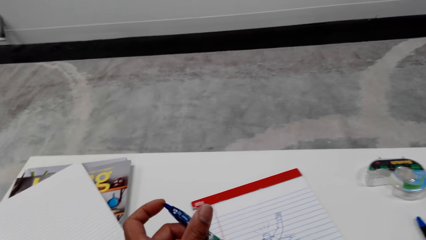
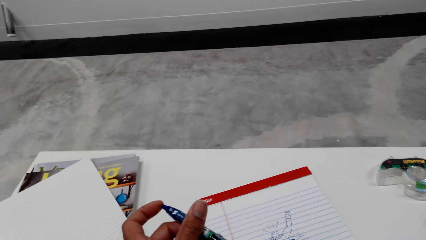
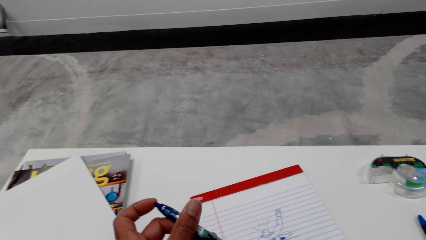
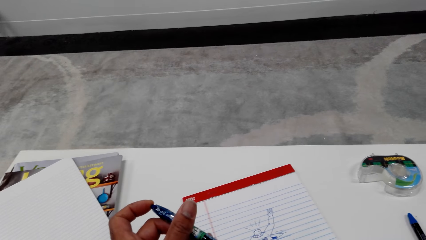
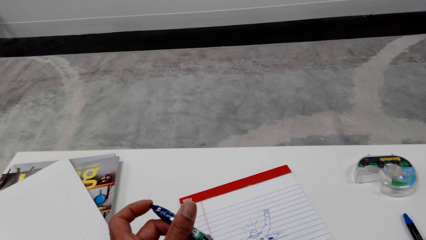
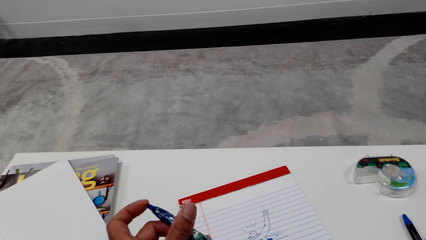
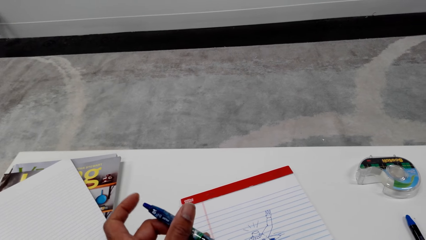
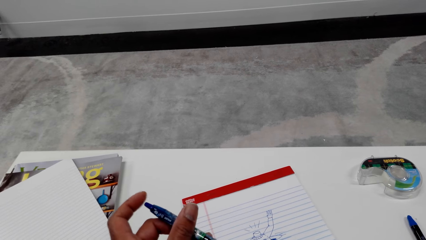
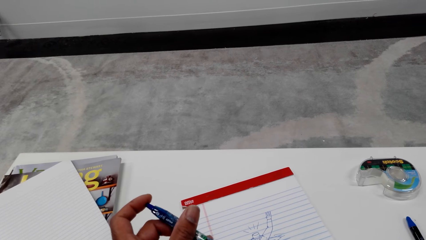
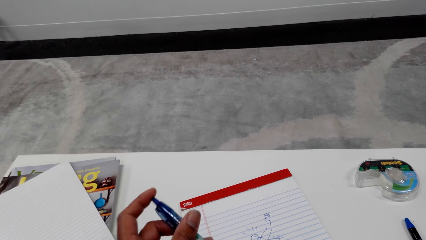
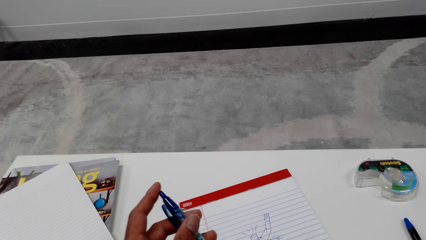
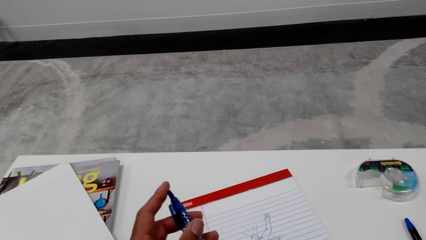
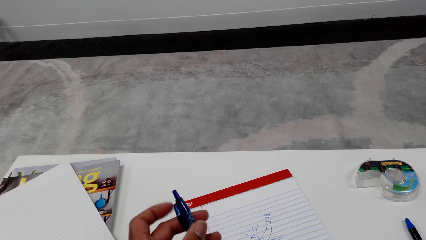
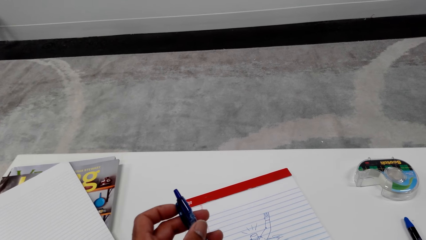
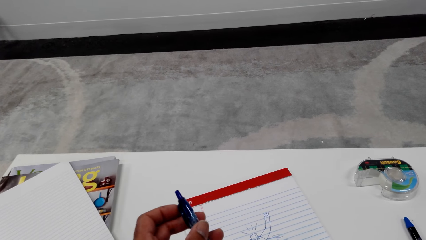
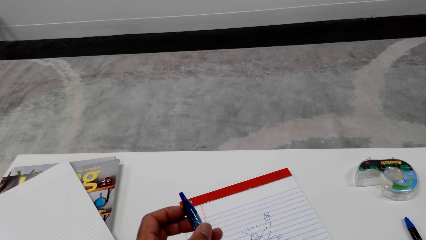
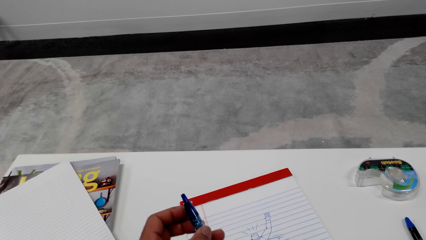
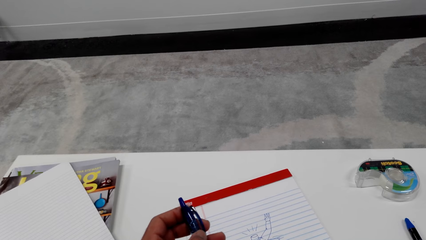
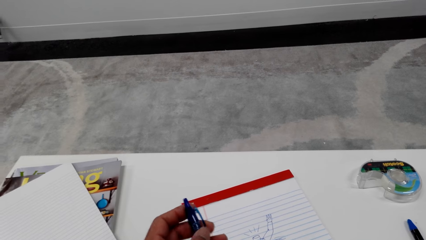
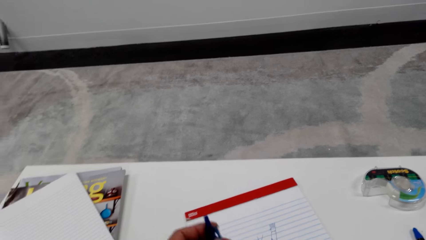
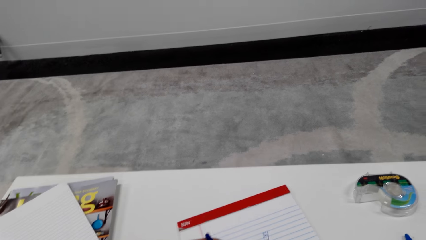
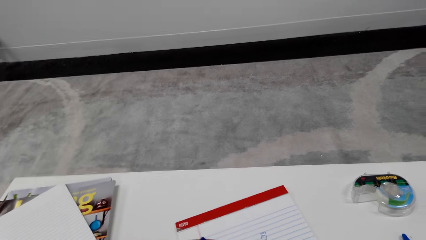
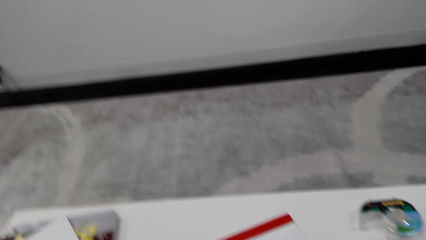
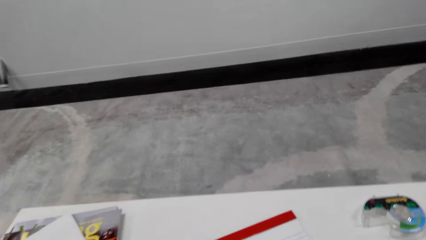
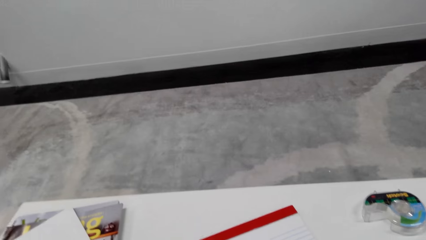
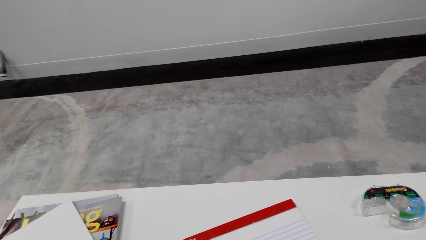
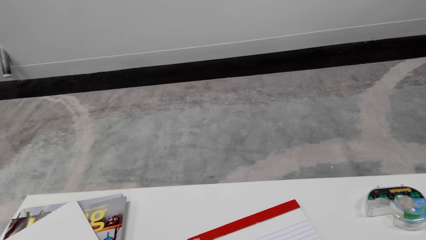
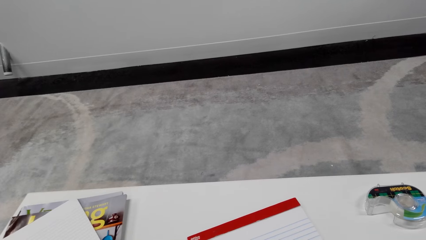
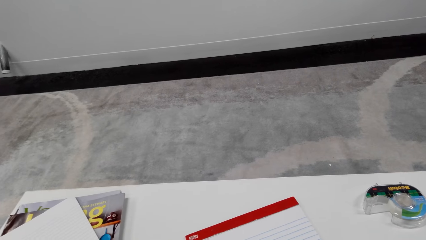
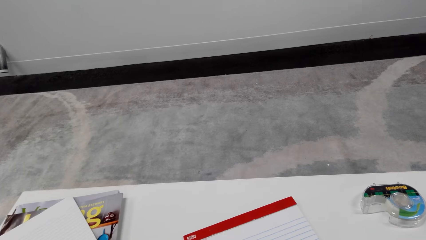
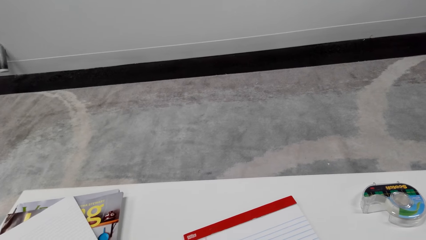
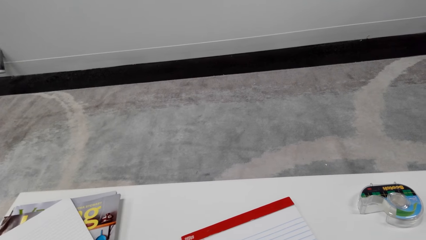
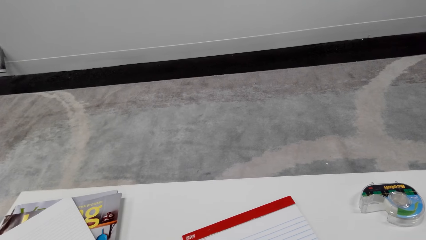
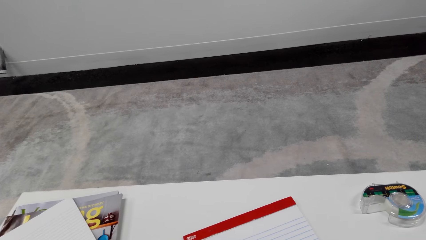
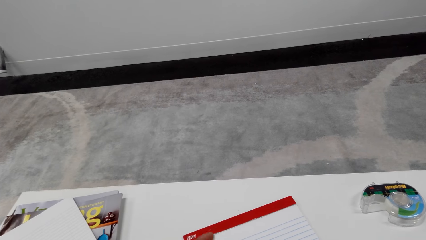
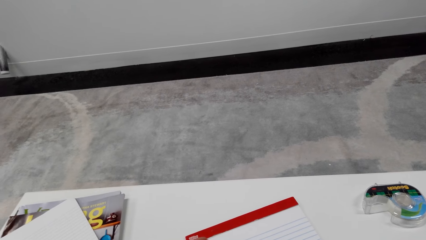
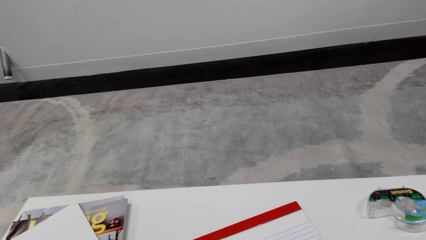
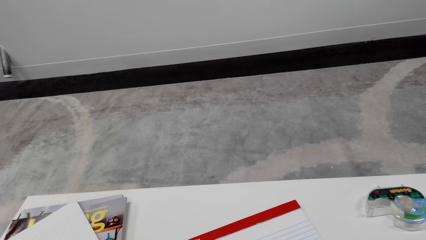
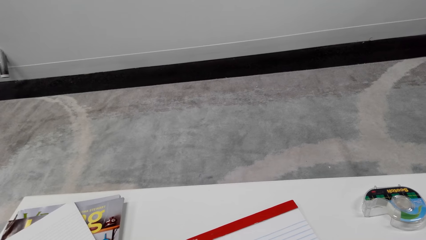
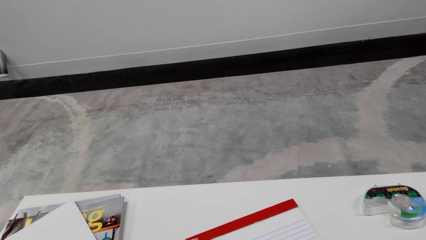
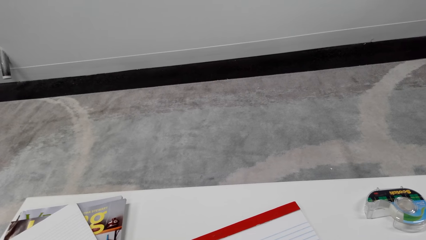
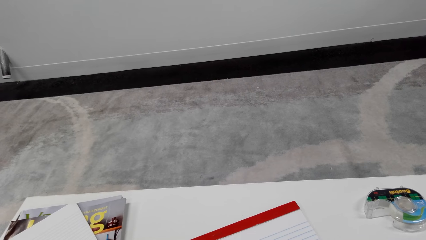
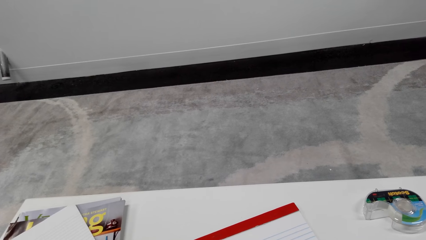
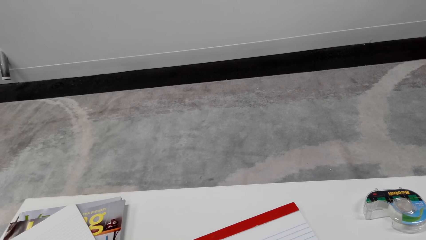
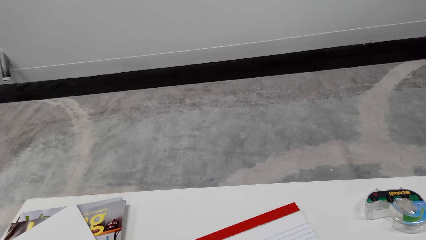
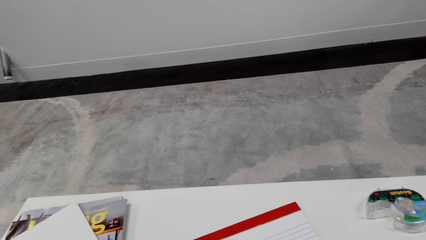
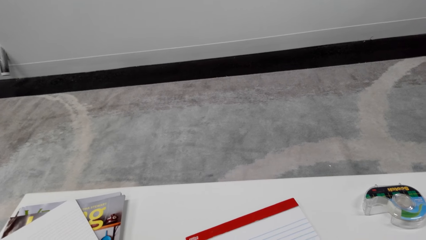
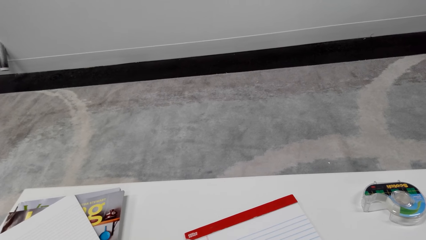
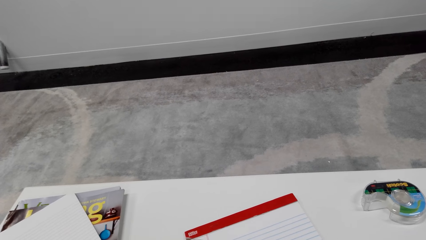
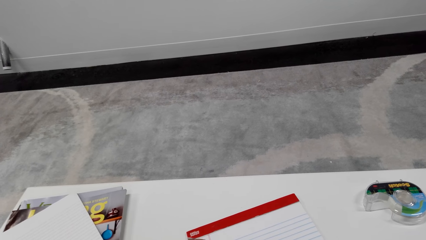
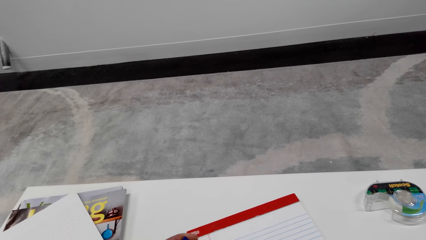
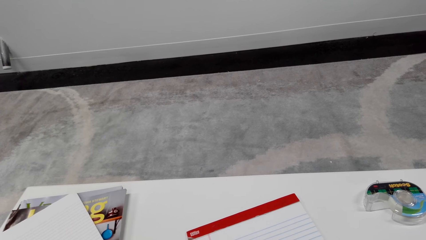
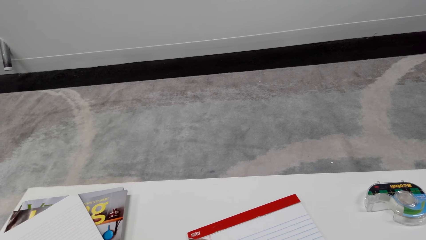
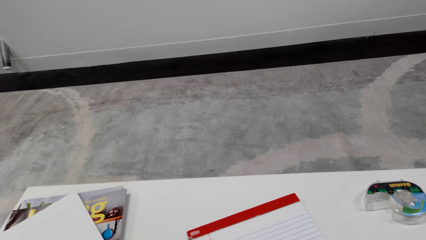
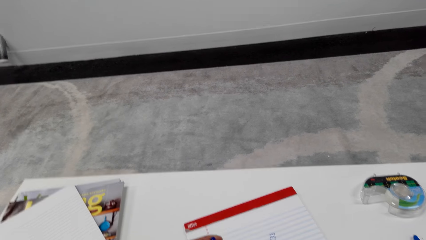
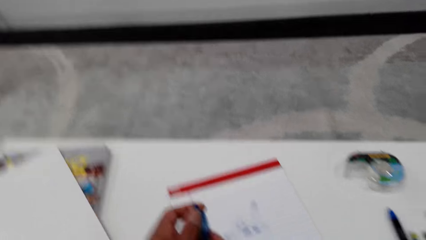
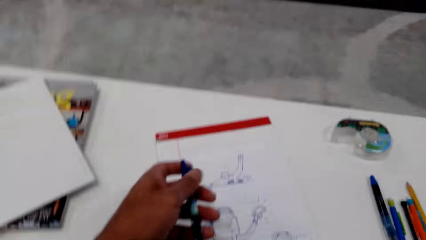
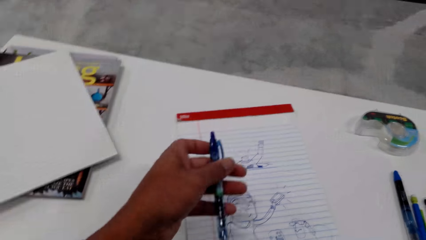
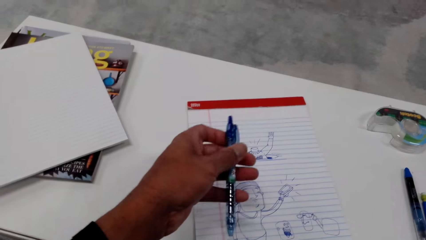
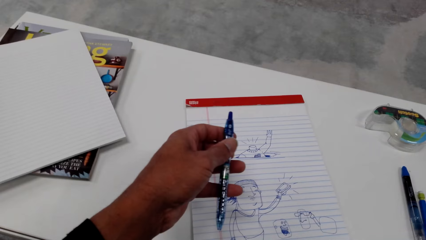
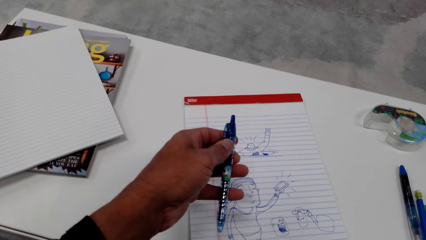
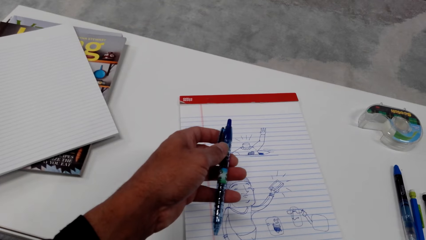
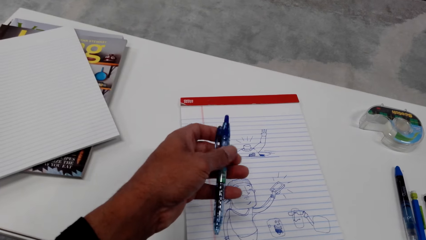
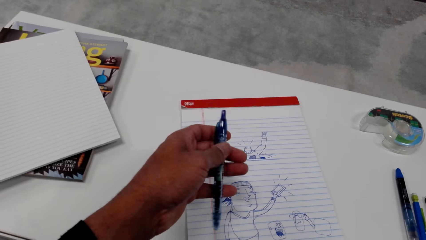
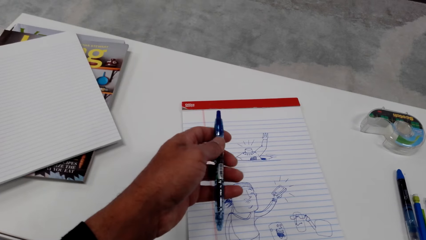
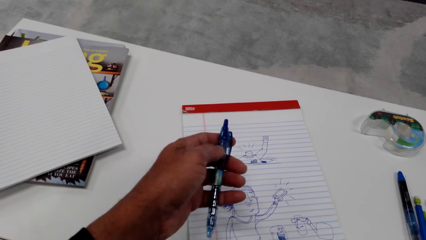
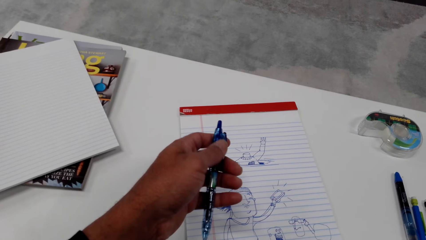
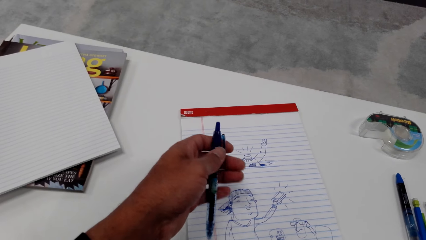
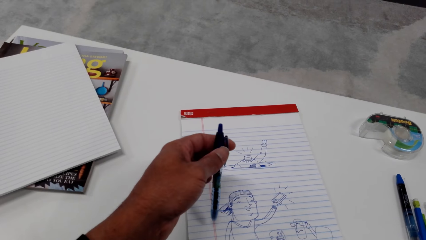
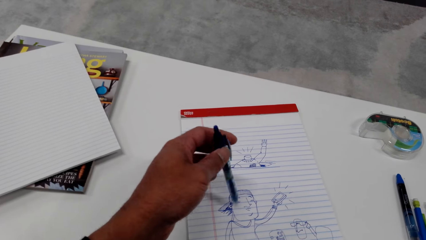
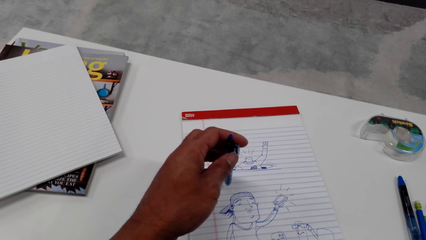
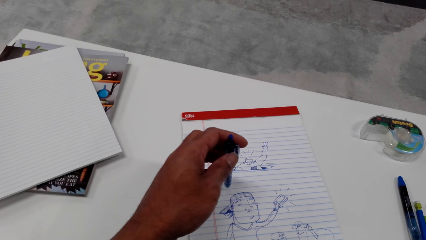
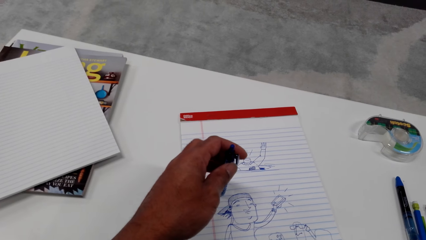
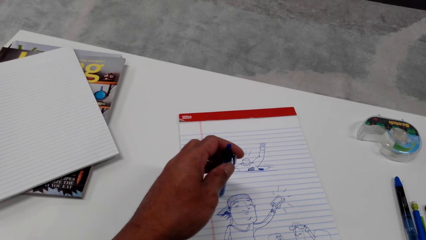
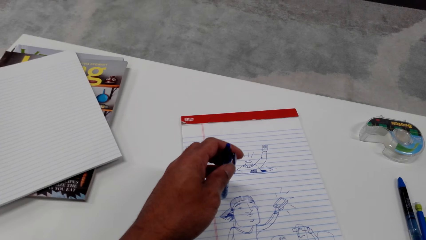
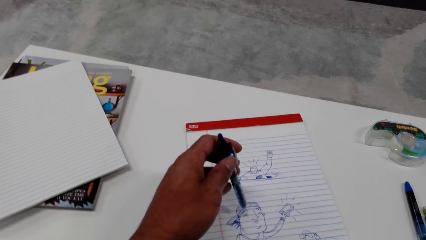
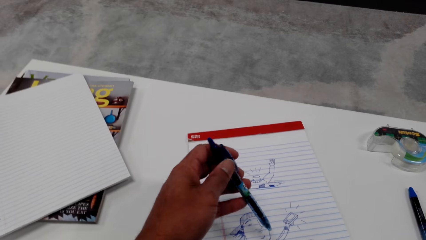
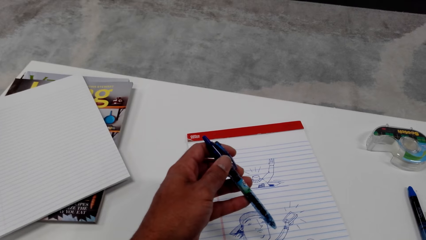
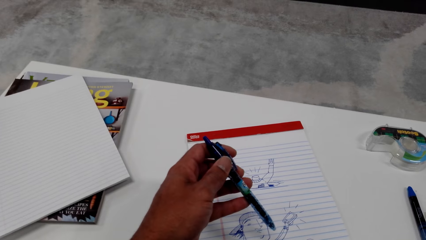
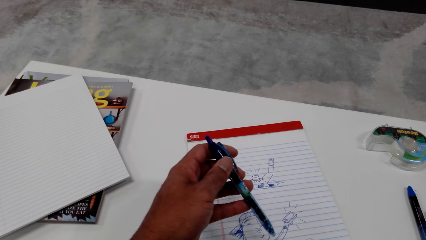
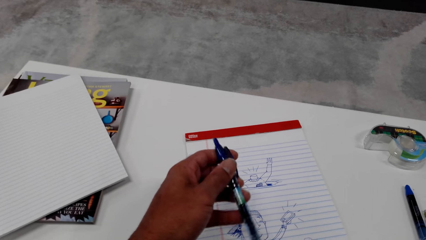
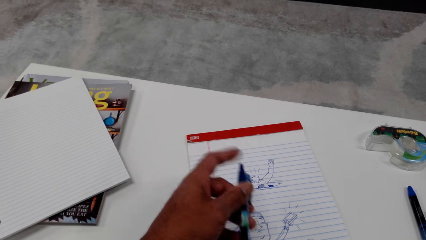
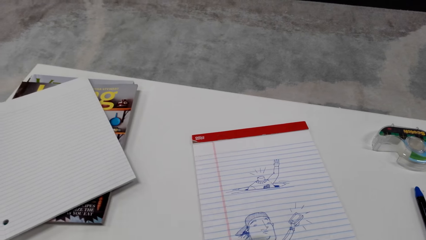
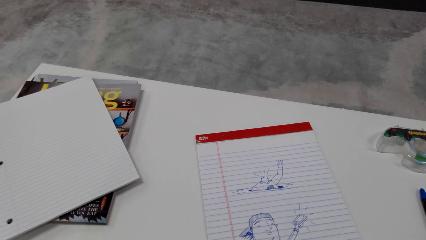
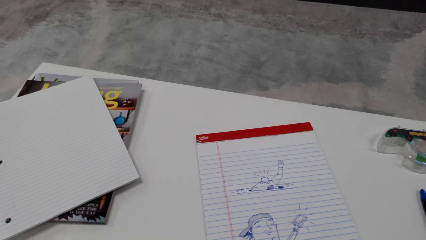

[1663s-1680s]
The camera wearer holds a pen.
